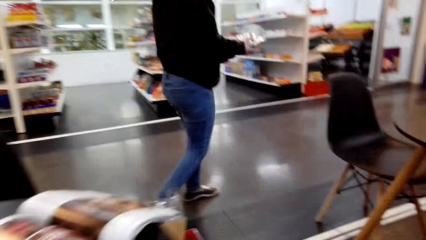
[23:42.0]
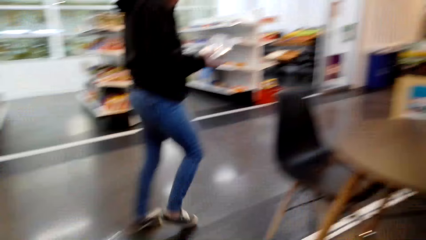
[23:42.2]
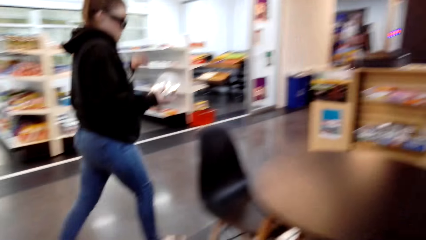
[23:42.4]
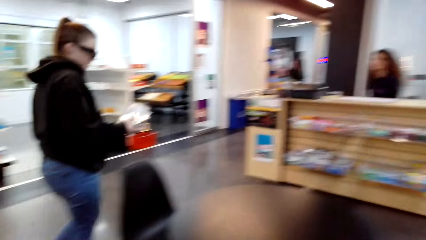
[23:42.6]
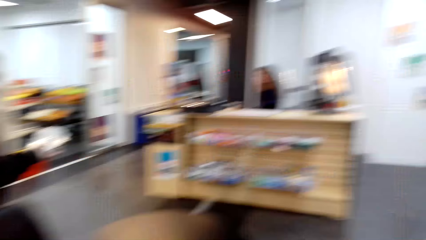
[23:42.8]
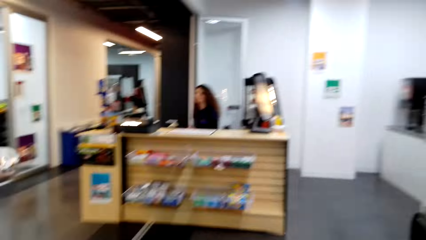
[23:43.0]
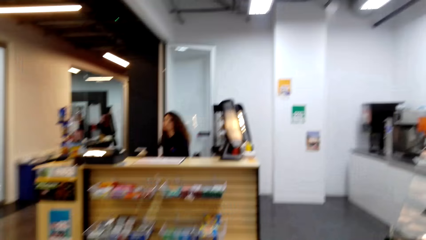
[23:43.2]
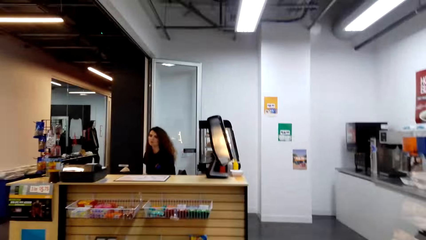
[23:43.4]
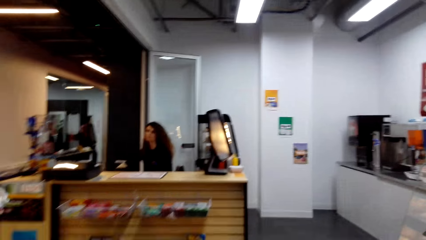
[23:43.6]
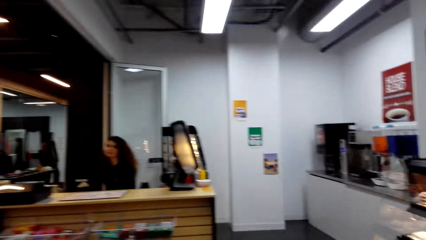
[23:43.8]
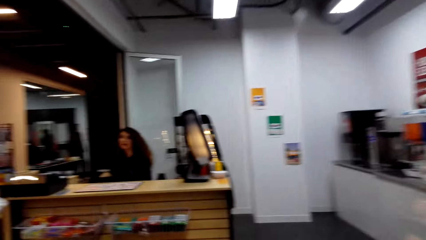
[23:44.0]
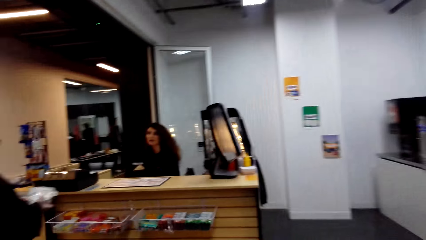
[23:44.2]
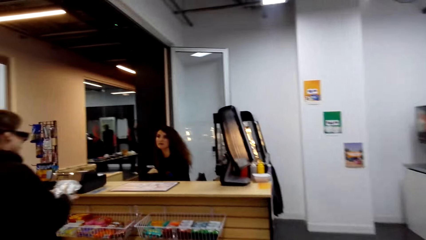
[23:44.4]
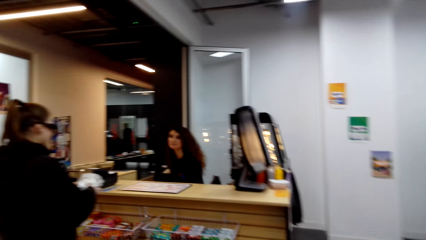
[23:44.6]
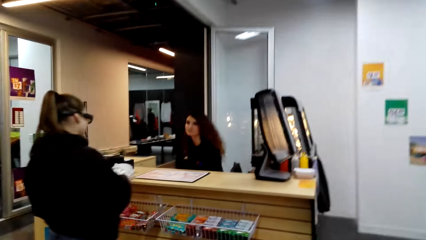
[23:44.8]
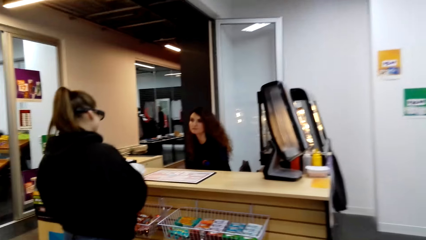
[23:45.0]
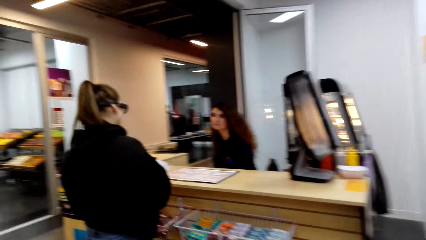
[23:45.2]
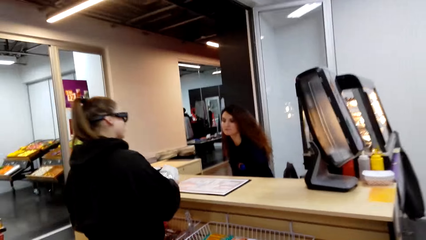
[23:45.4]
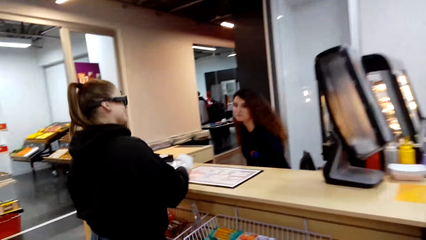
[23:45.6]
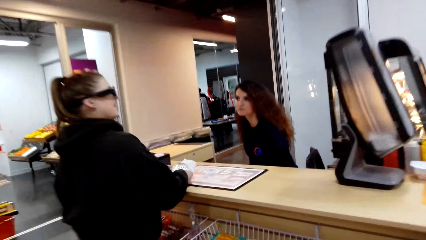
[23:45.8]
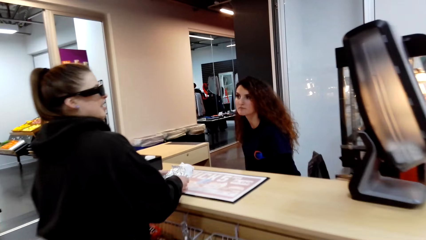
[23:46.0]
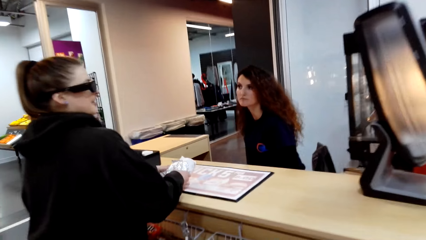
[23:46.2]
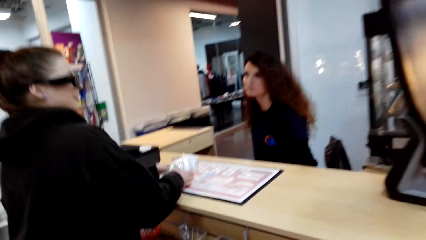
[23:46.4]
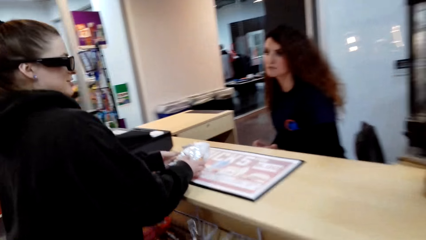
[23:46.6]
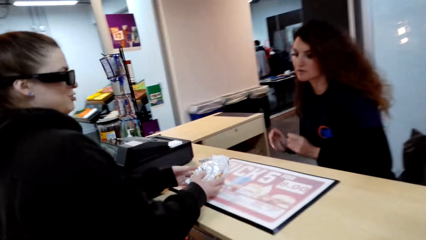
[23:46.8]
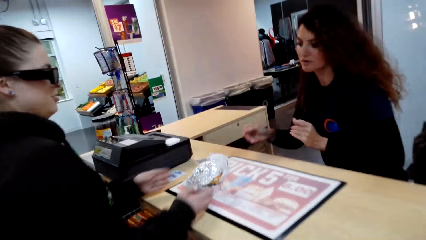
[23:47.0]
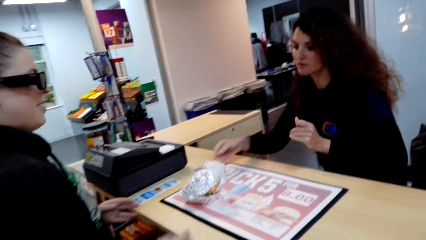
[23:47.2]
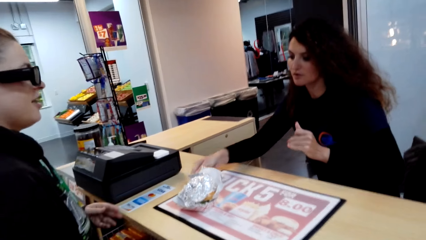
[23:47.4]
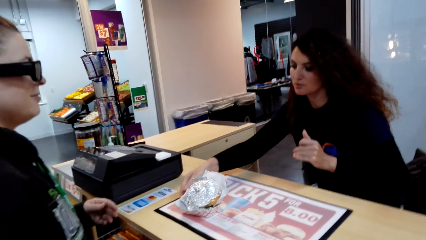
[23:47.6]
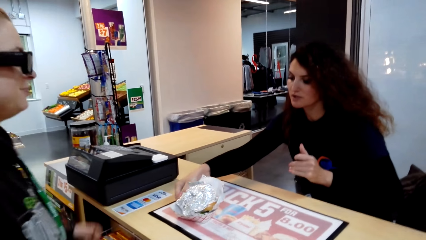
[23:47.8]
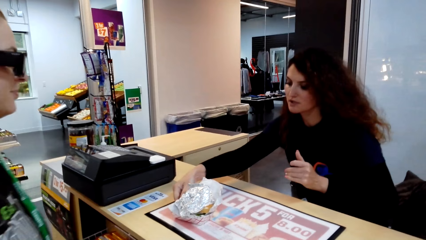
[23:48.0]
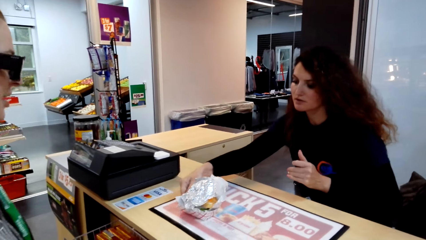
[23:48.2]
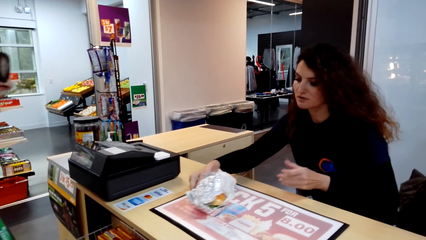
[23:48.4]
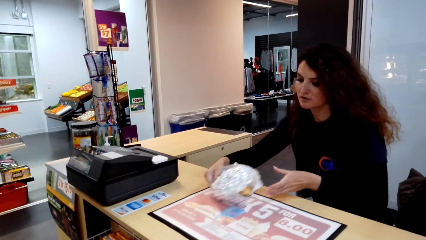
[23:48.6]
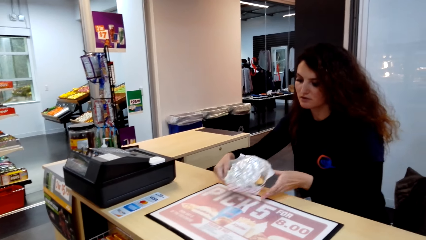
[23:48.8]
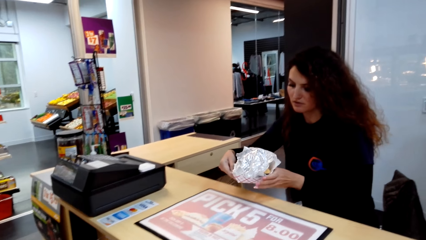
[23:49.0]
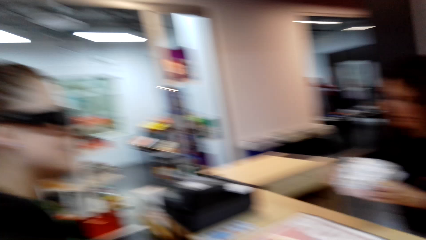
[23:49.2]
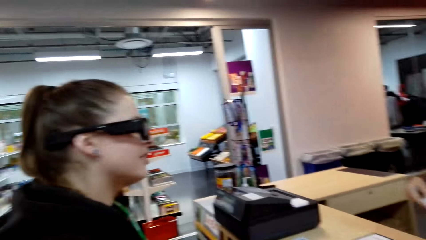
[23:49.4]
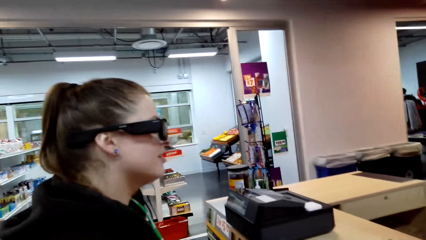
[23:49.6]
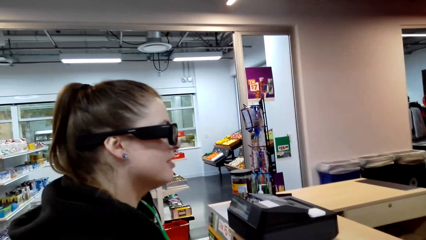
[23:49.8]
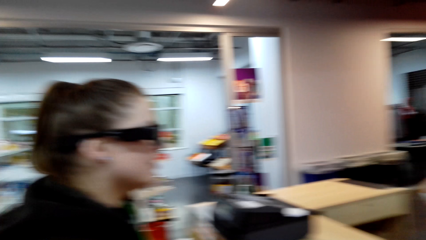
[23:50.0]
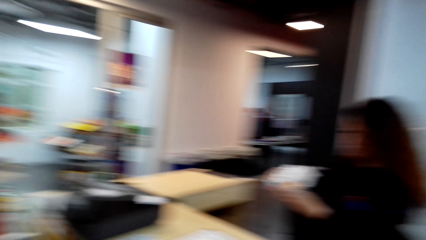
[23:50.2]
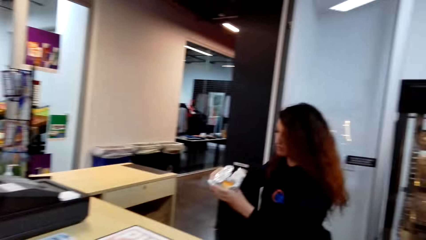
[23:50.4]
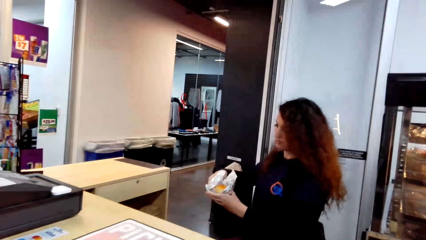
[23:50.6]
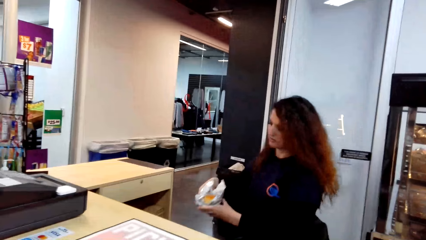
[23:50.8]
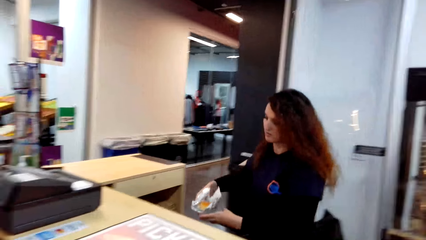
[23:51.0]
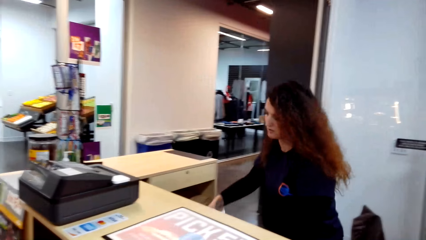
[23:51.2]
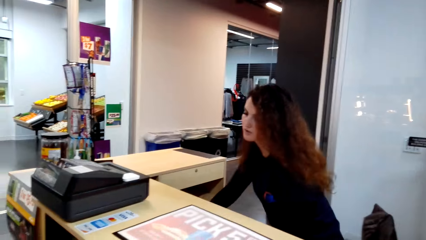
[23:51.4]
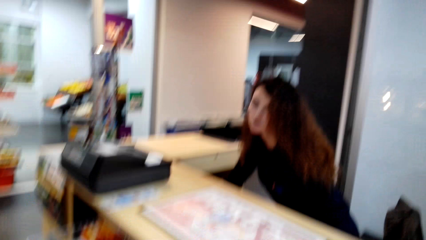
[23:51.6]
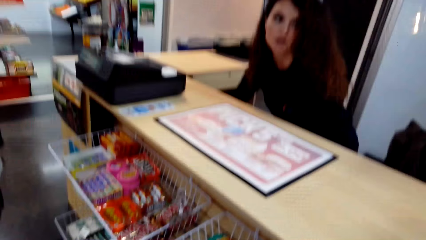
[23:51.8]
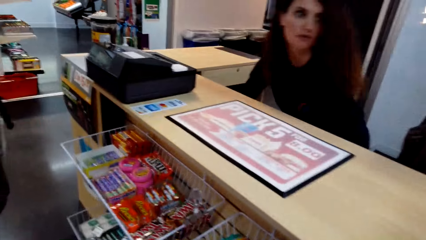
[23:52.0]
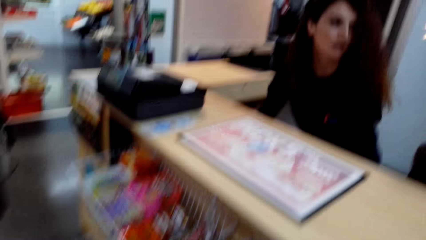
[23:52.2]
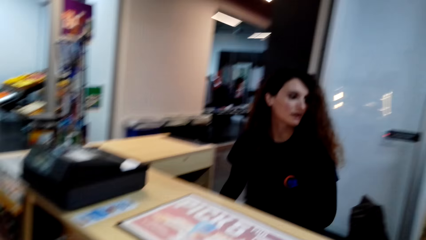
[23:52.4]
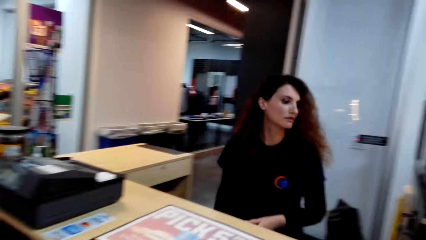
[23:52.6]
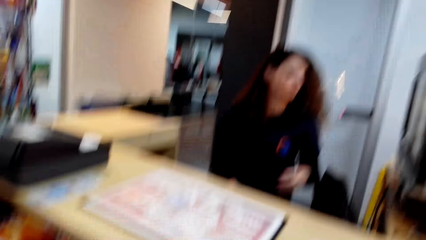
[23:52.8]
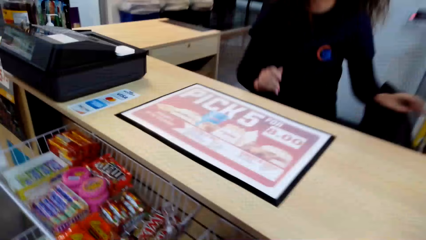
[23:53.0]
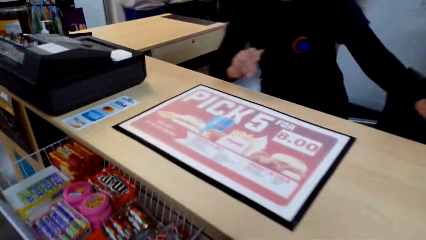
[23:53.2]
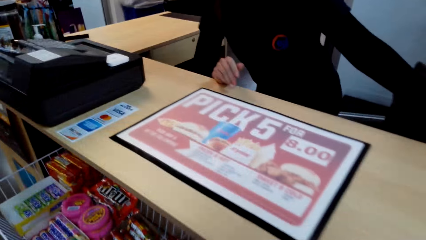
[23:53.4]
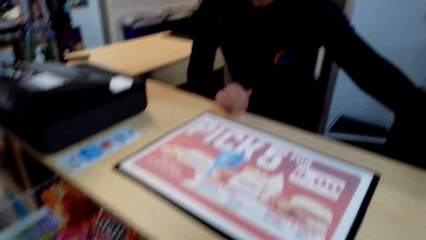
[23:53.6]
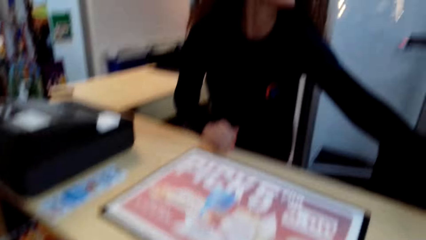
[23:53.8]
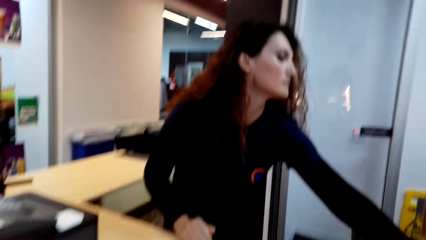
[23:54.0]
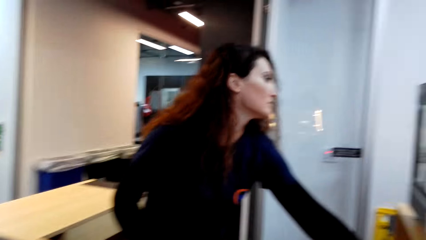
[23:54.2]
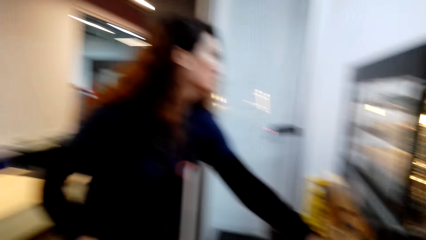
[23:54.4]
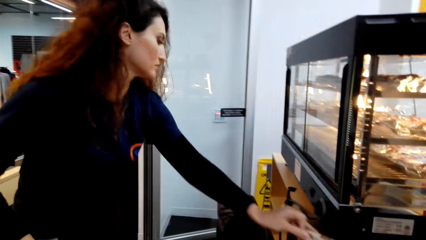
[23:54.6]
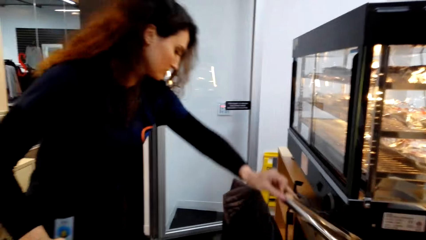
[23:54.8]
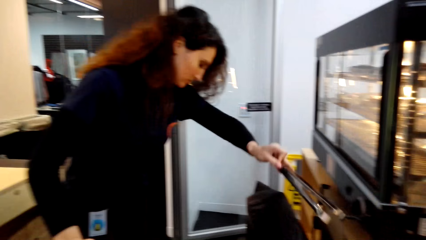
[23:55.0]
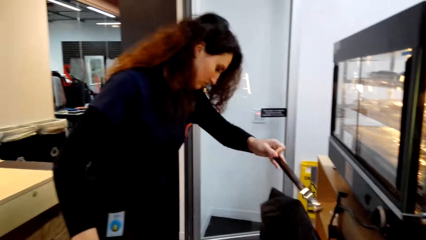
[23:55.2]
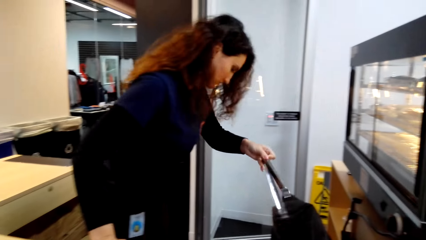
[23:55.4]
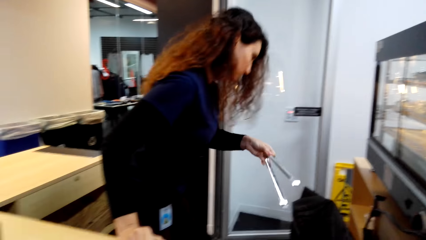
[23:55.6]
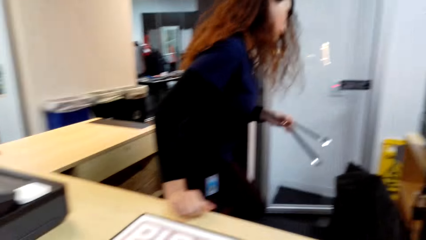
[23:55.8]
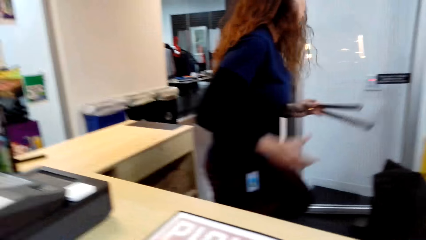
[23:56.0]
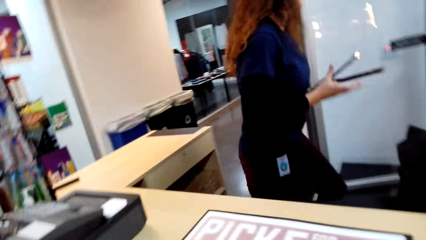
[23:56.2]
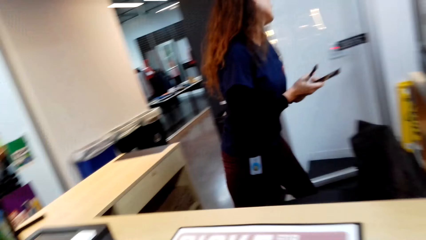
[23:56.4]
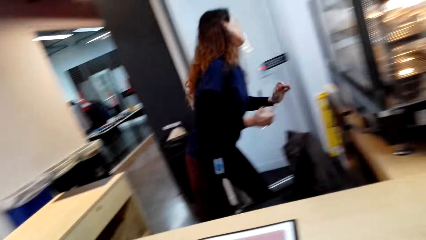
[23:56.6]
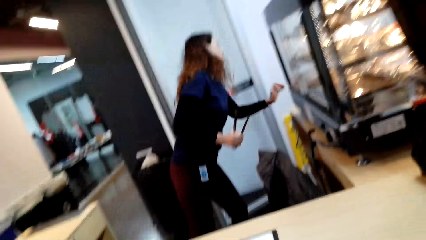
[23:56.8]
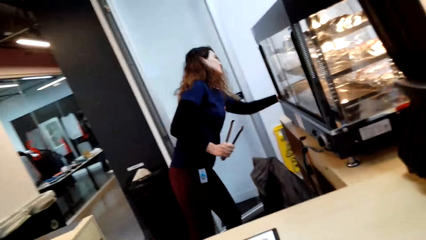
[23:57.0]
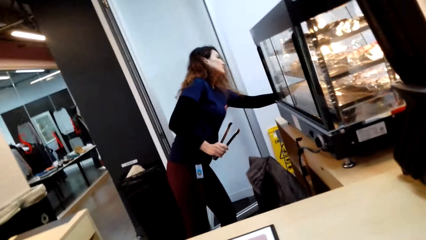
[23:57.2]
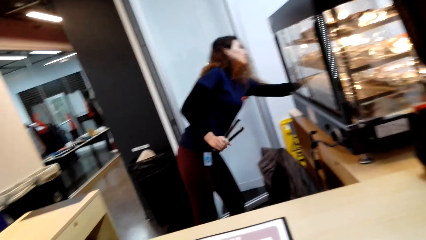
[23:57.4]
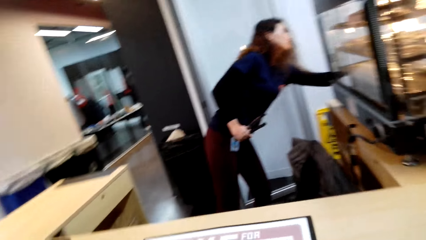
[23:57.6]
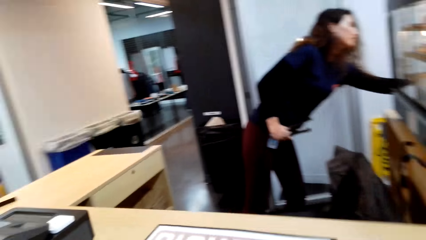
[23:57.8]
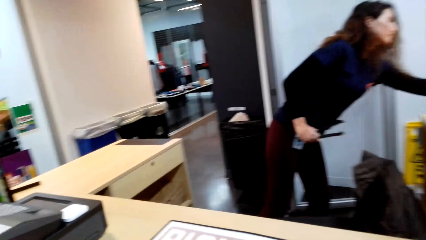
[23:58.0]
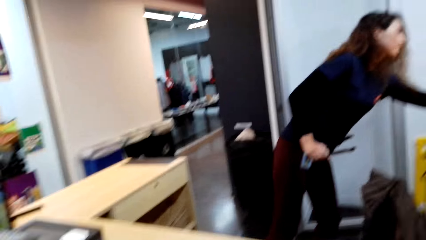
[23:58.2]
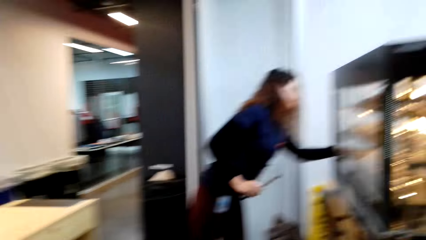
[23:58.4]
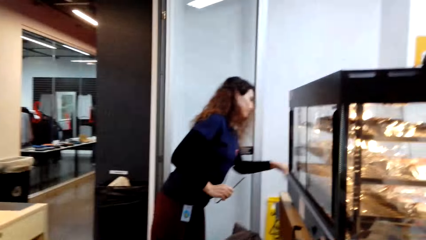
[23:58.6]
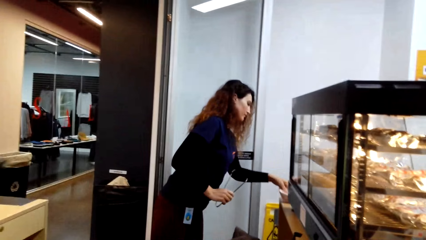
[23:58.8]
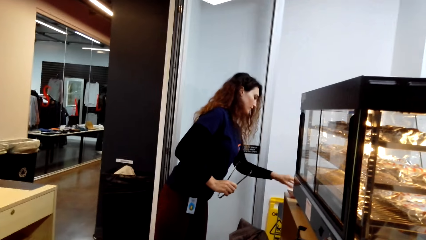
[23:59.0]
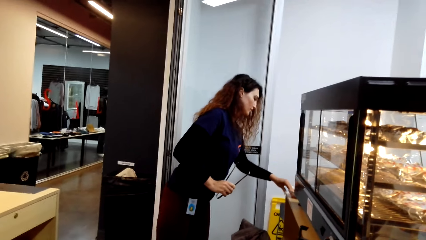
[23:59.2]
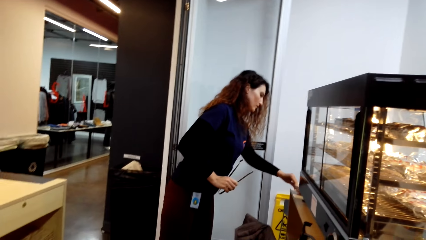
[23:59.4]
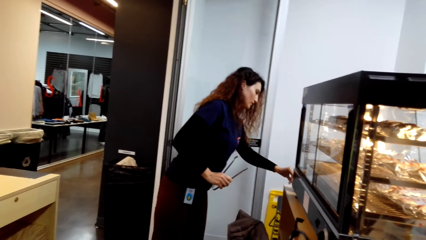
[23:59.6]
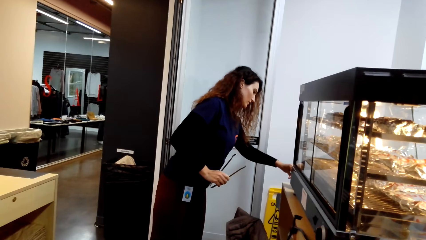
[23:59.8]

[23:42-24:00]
The camera wearer walks to the counter. A woman converses with another woman. The first woman puts a sandwich on the counter. The other woman picks up the sandwich on the counter. The first woman converses with the other woman. The other woman checks the sandwich in the package, puts the sandwich under the counter, and drags a chair. The camera wearer interacts with the other woman. The other woman picks up a fork holder, walks in a supermarket, and picks up dishes on the table.
